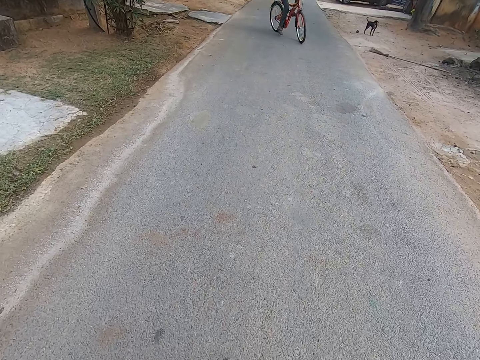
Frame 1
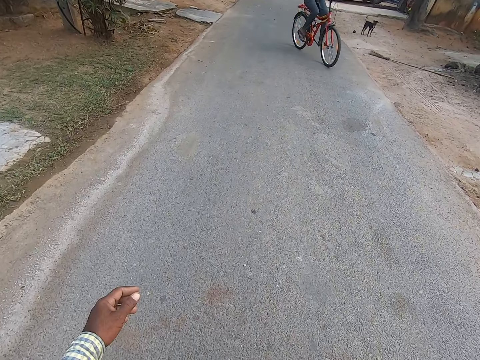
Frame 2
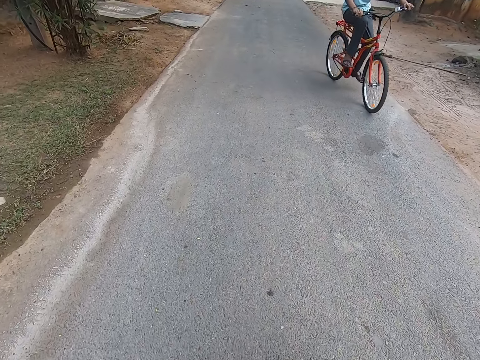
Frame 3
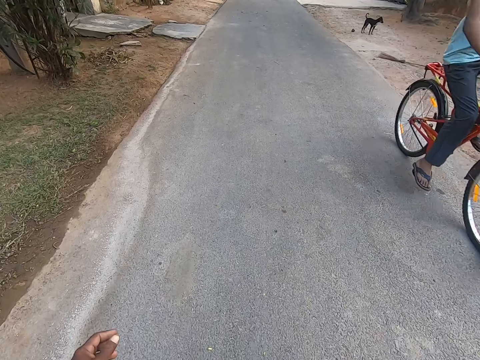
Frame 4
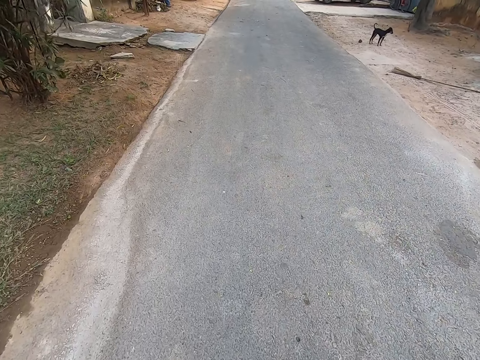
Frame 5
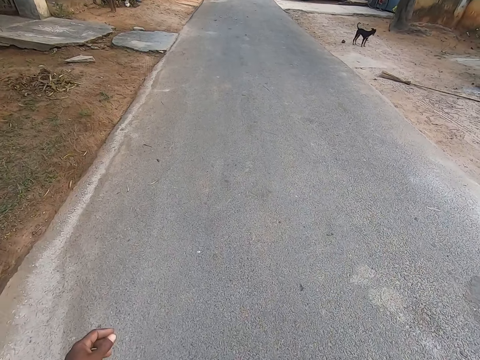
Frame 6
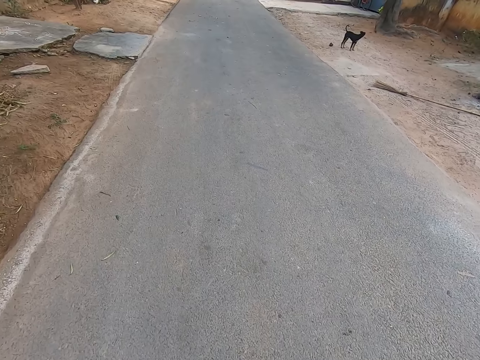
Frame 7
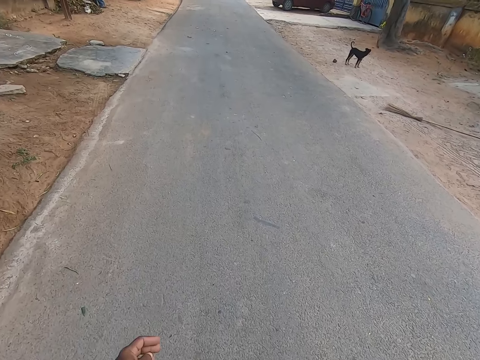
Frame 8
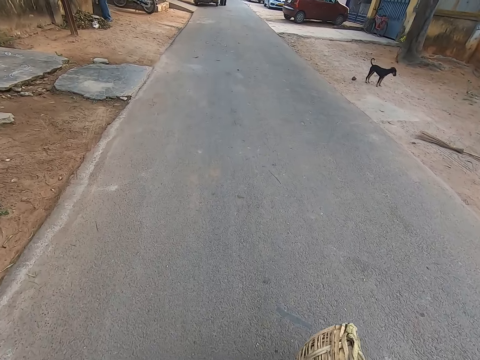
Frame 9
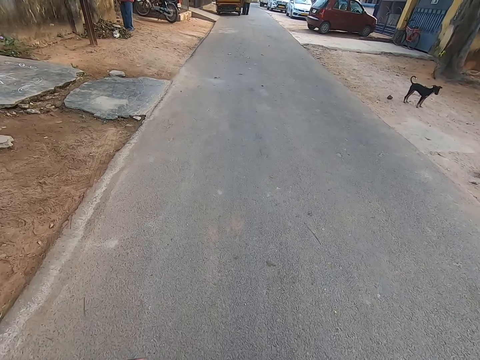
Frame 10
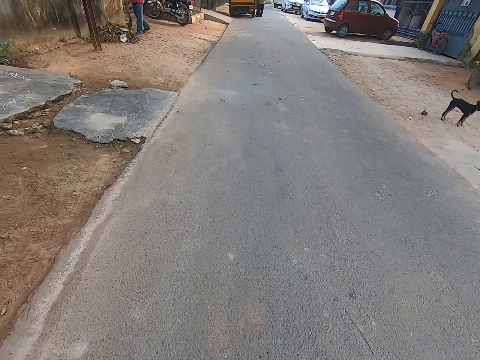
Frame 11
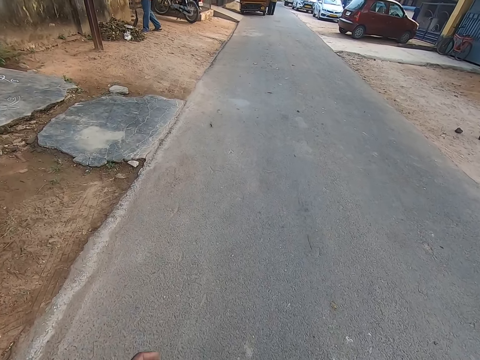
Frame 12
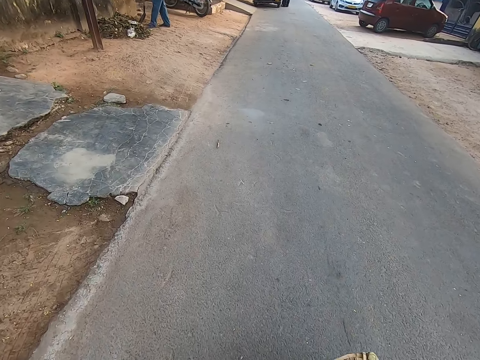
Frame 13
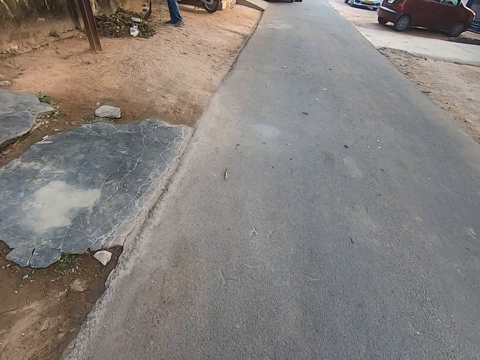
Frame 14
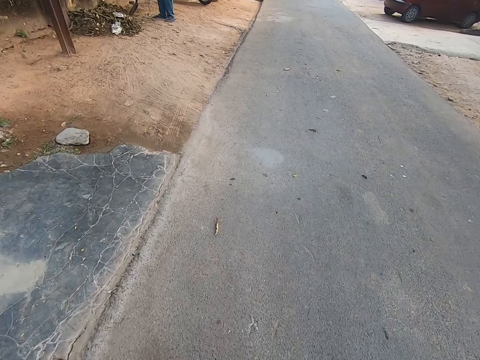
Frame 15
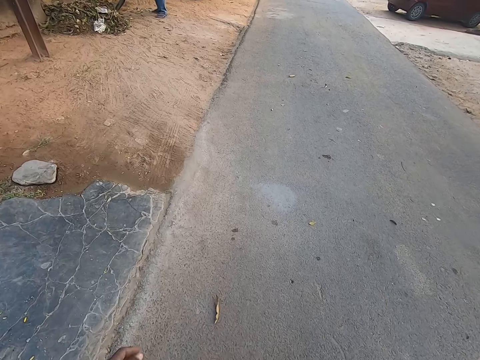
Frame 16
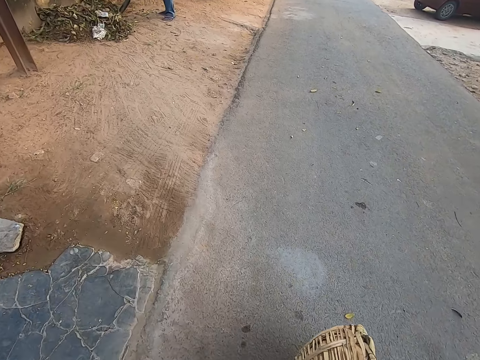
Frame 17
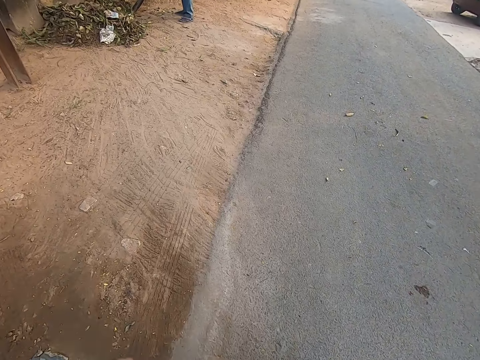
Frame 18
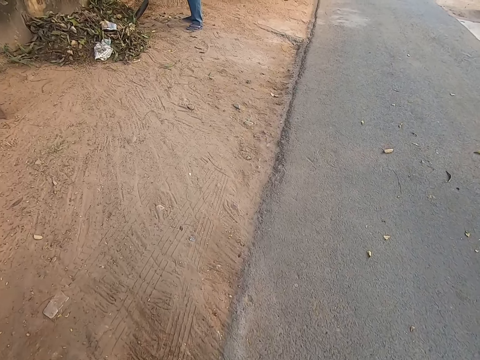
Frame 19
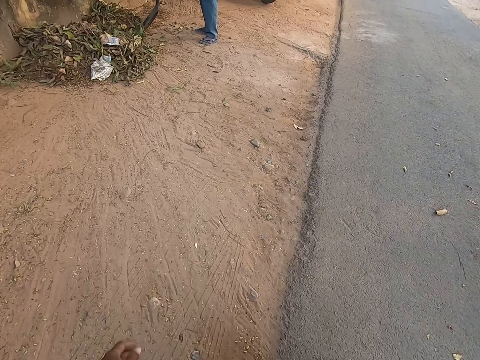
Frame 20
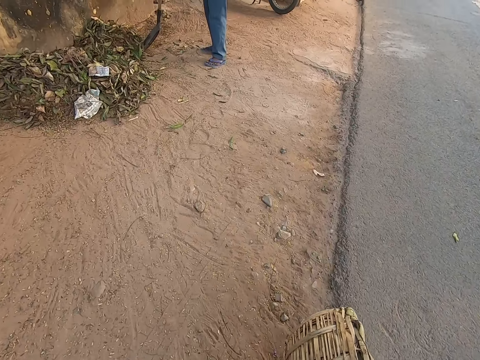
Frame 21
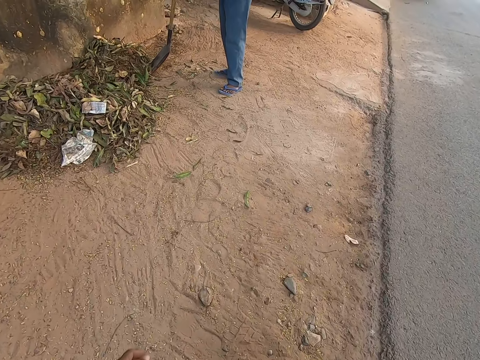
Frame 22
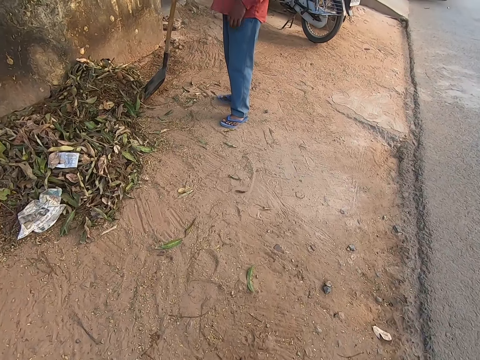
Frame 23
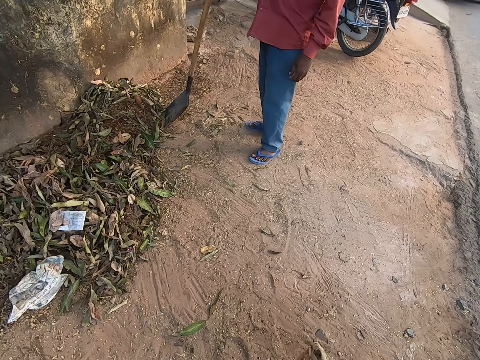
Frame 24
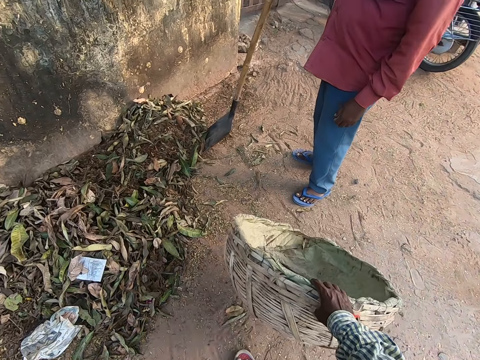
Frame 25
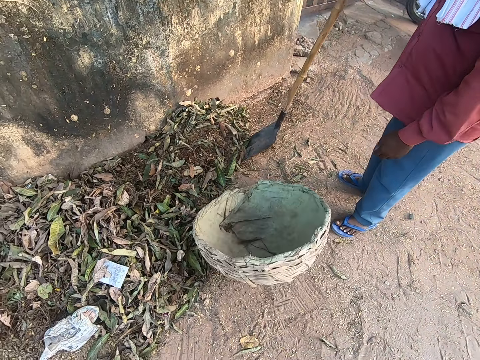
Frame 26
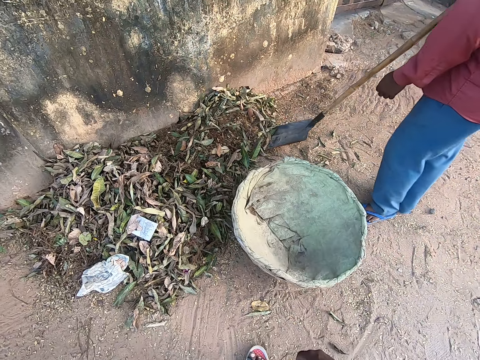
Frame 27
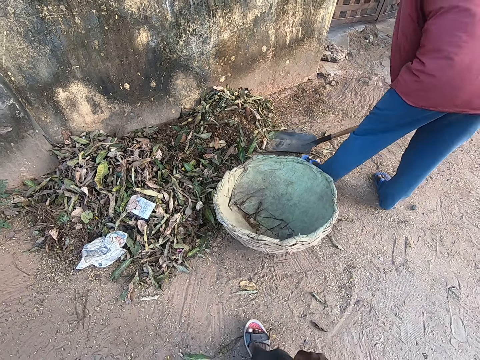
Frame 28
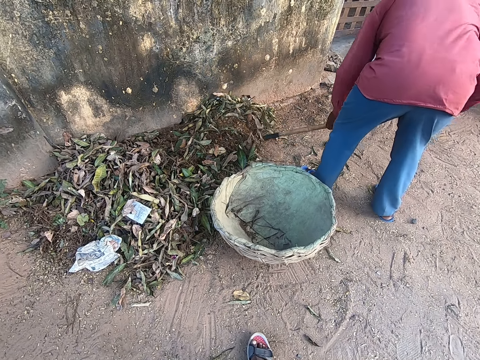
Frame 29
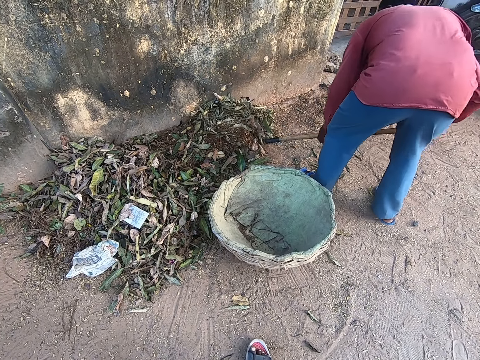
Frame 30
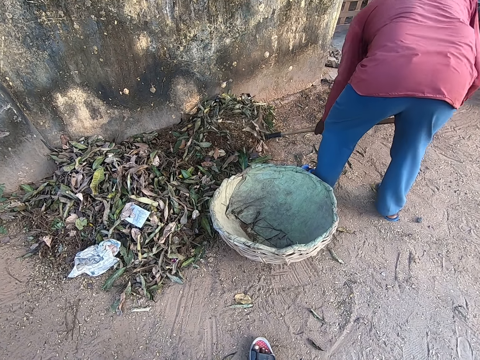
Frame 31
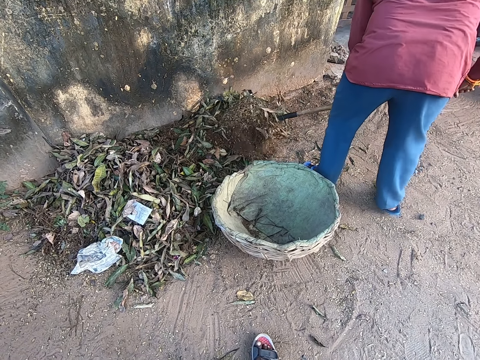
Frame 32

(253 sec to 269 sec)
A bicycle rides past the camera wearer. The camera wearer looks down. He walks in front. He looks down. He drops the basket on the ground with his right hand. The man places his left hand on the spade in his right hand. The man packs dirt from the ground with the spade in both hands.

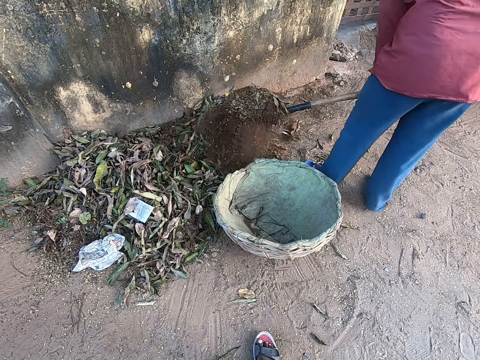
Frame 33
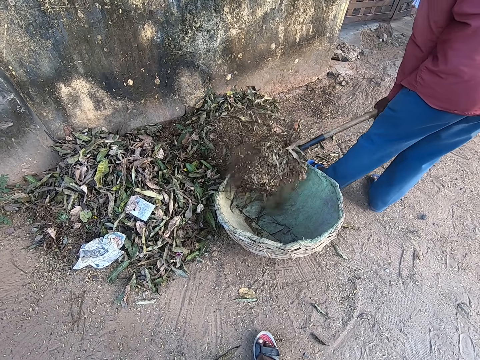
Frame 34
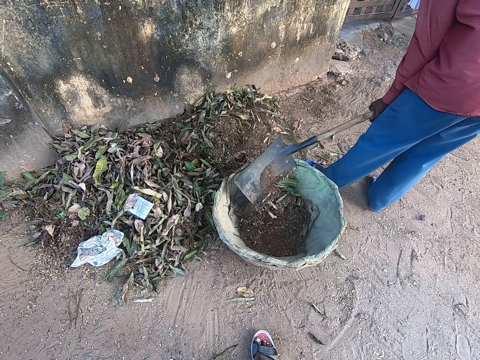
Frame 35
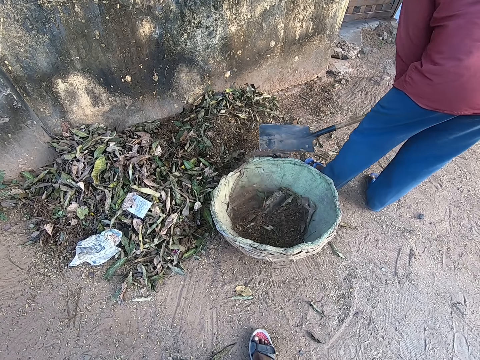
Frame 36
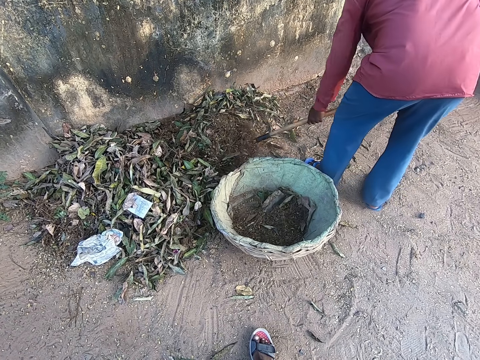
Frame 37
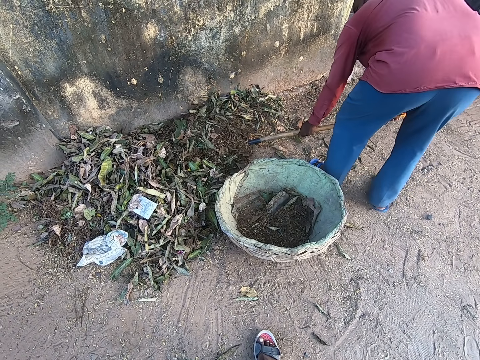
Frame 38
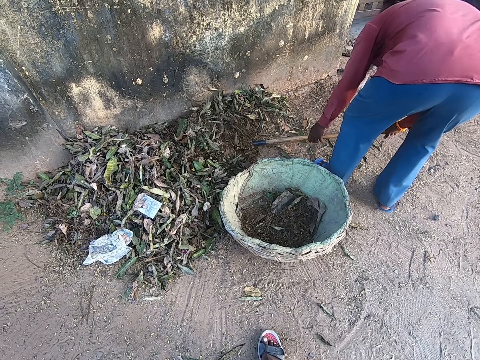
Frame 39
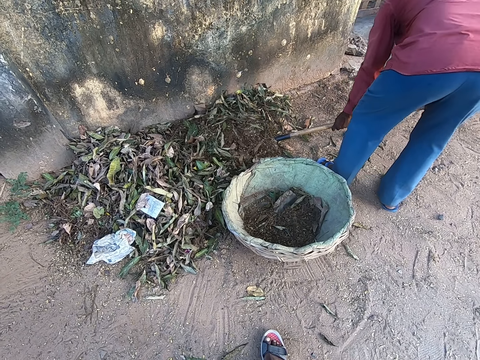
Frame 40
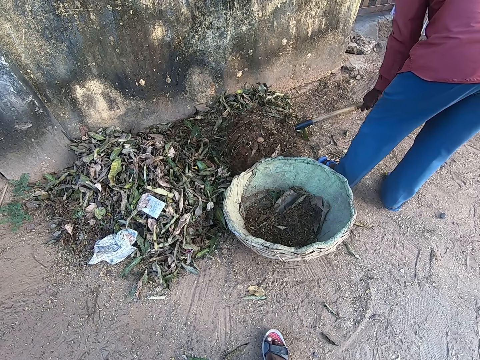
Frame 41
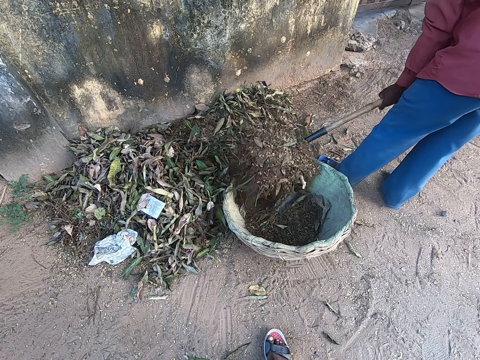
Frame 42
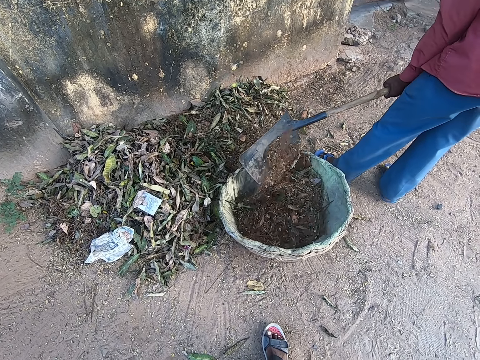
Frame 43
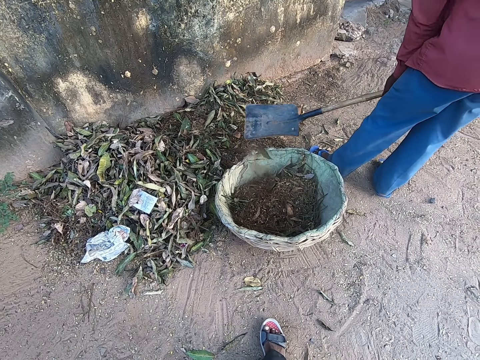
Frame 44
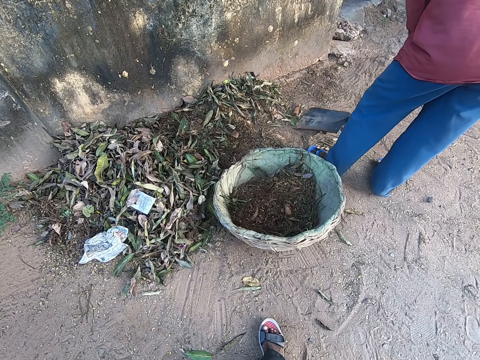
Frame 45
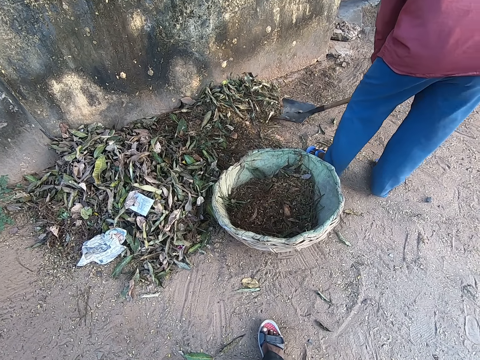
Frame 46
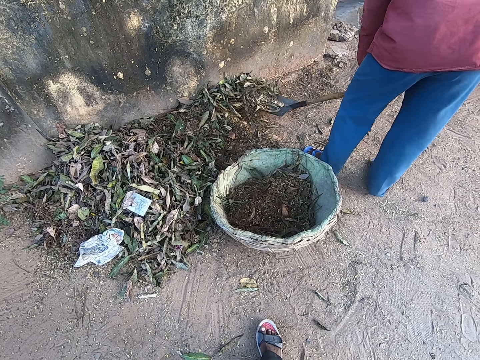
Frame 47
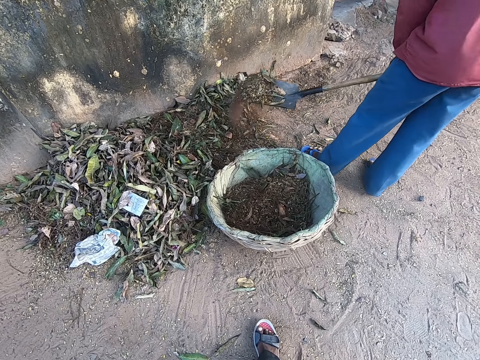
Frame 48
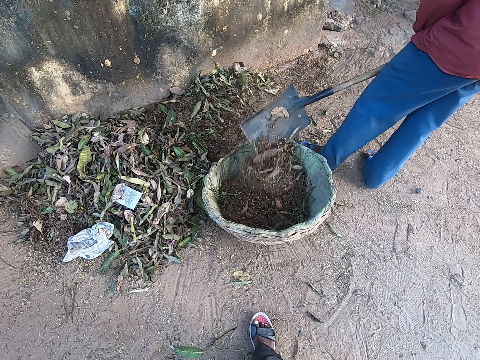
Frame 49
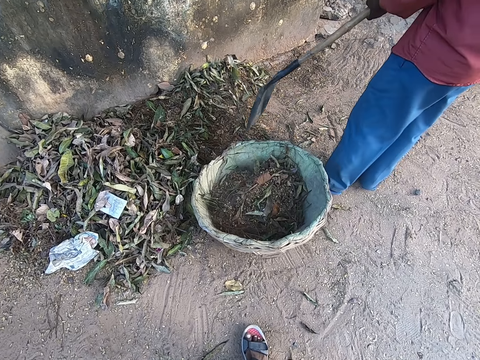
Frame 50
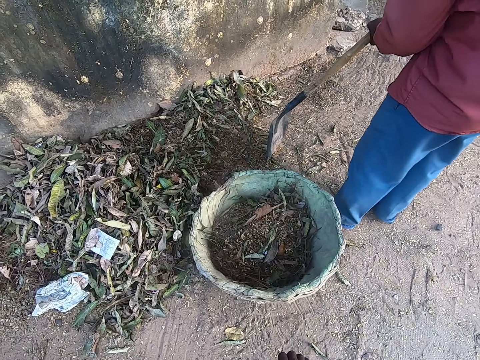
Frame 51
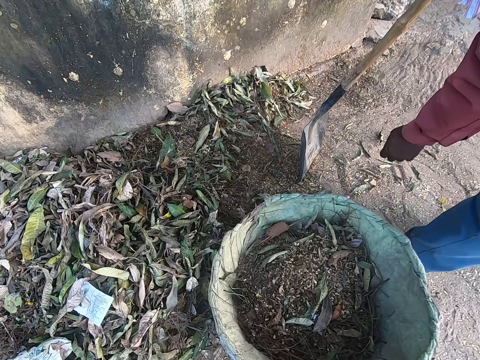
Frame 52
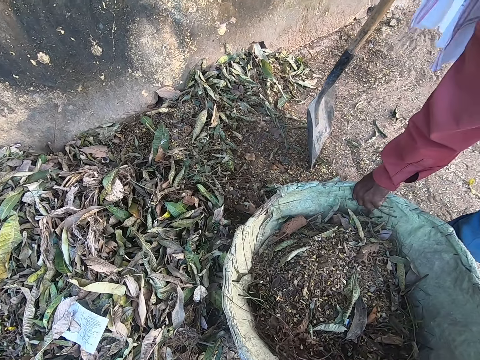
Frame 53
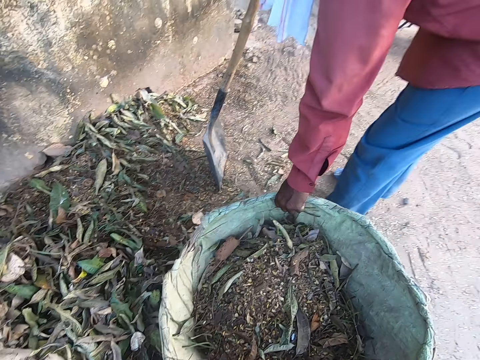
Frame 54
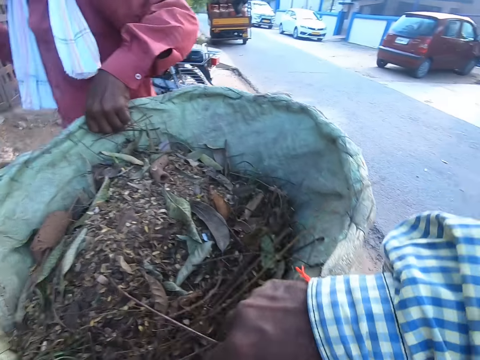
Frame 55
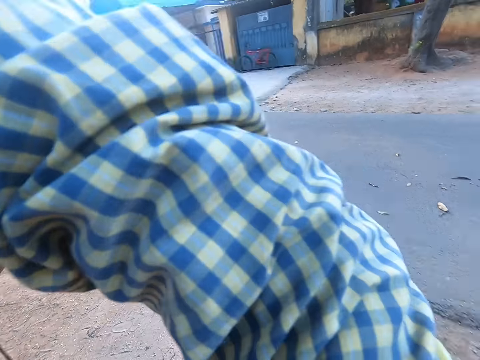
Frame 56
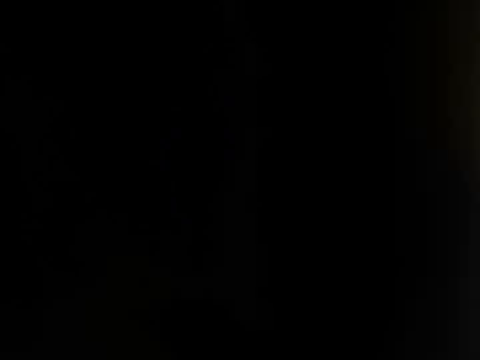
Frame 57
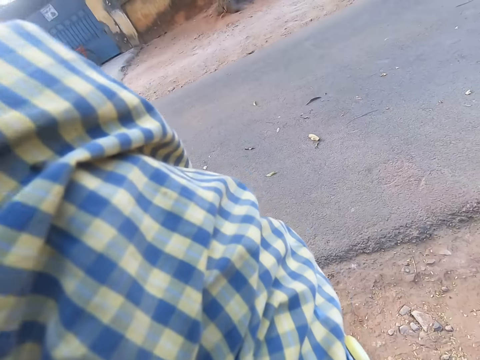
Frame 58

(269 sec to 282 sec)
The man pours dirt into the basket with the spade in his left hand. The man packs dirt from the ground with the spade in both hands. The man places his left hand on the spade in his right hand. The man packs dirt from the ground with the spade in both hands. The man pours dirt into the basket with the spade in his left hand. The man packs dirt from the ground with the spade in his left hand. The man pours dirt into the basket with the spade in both hands. The man moves the basket with the spade in both hands. The camera wearer looks down. The man places the spade on the ground with both hands. The man lifts the basket from the ground with his left hand. The camera wearer lifts the basket from the ground with his right hand.
